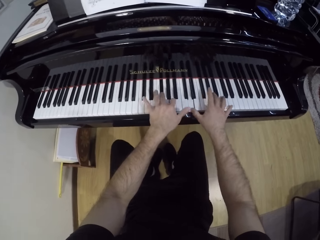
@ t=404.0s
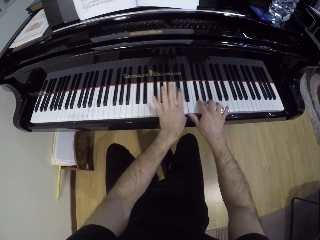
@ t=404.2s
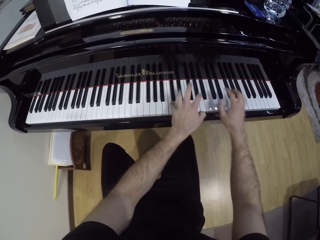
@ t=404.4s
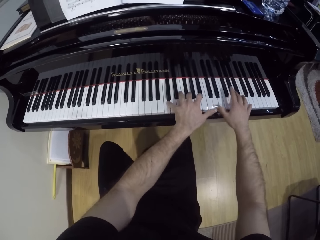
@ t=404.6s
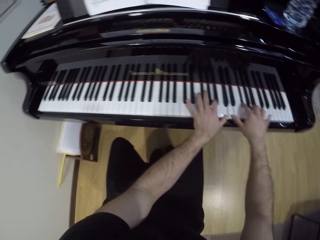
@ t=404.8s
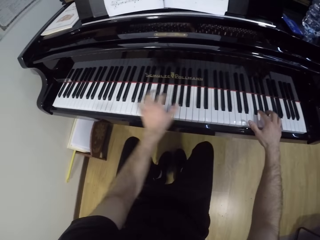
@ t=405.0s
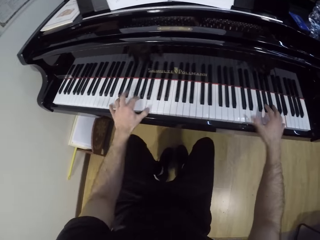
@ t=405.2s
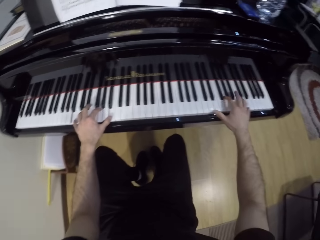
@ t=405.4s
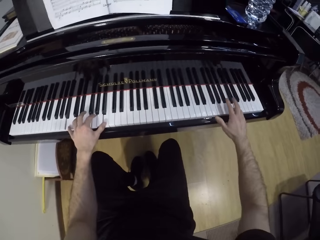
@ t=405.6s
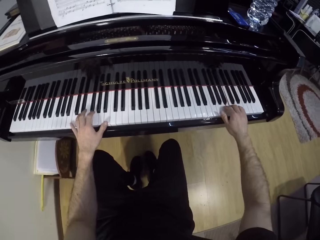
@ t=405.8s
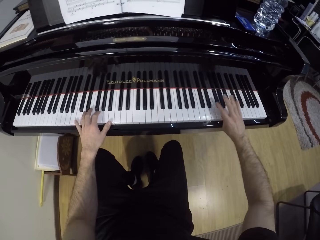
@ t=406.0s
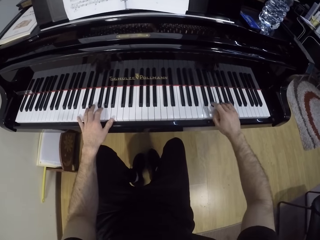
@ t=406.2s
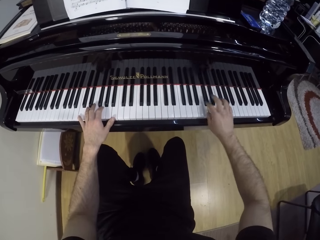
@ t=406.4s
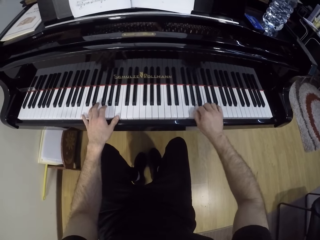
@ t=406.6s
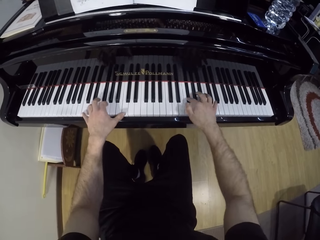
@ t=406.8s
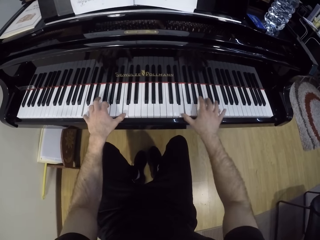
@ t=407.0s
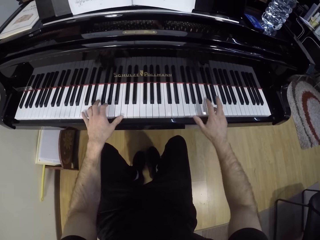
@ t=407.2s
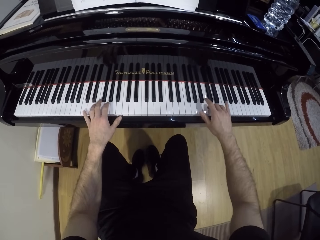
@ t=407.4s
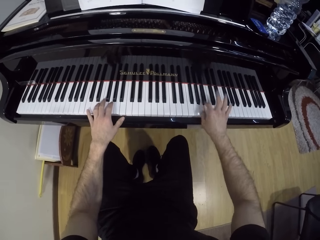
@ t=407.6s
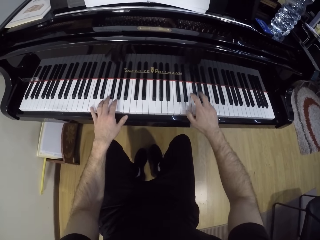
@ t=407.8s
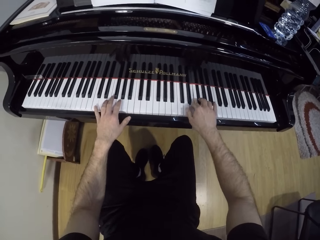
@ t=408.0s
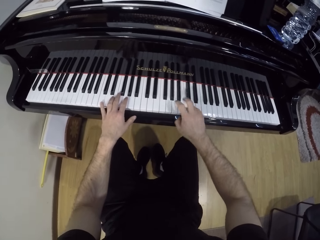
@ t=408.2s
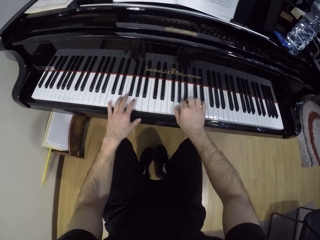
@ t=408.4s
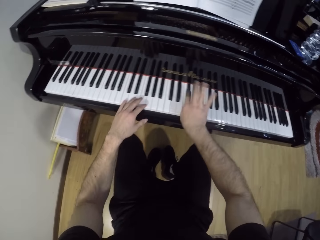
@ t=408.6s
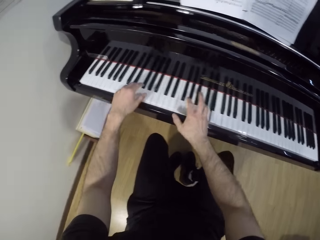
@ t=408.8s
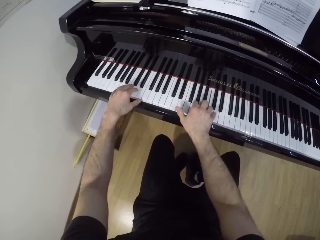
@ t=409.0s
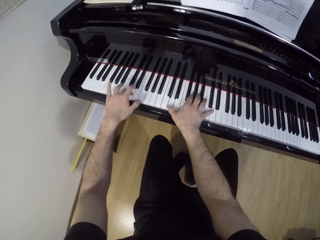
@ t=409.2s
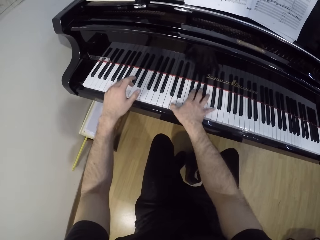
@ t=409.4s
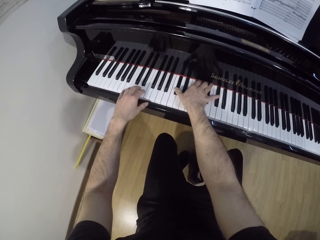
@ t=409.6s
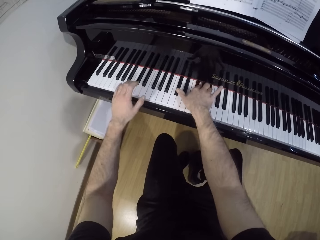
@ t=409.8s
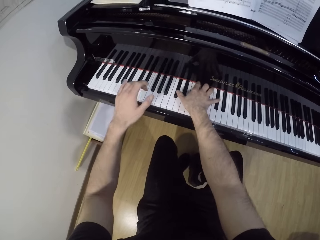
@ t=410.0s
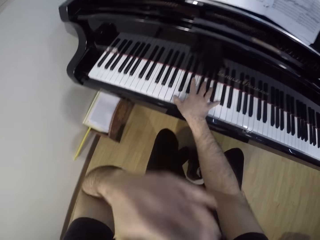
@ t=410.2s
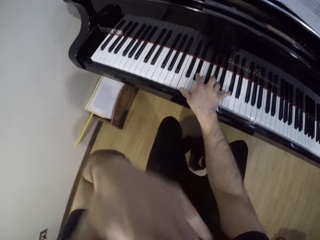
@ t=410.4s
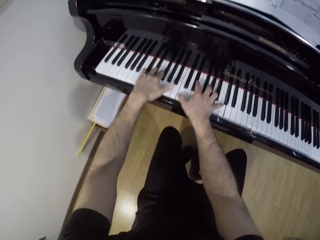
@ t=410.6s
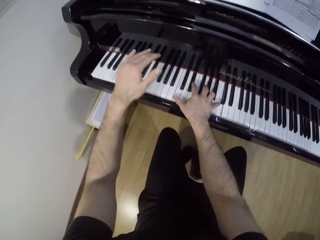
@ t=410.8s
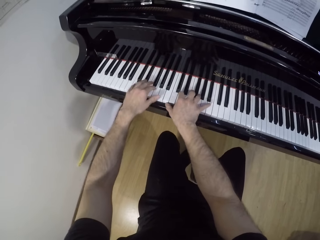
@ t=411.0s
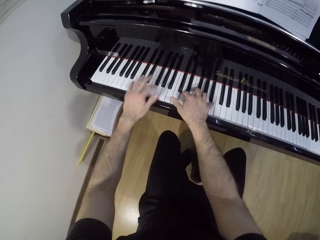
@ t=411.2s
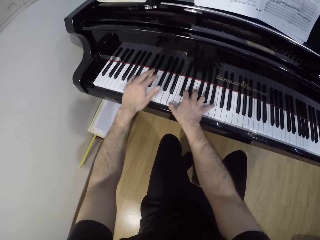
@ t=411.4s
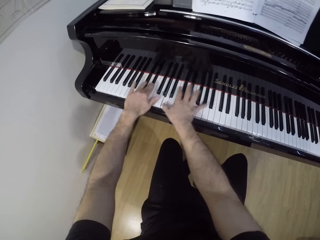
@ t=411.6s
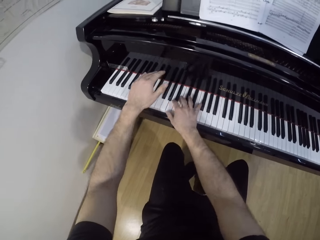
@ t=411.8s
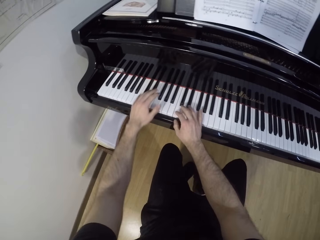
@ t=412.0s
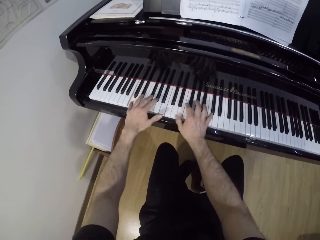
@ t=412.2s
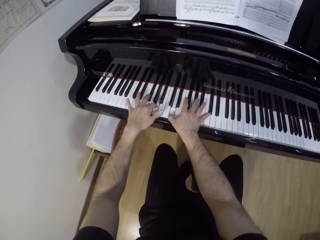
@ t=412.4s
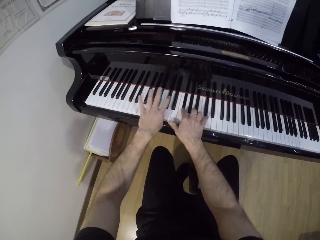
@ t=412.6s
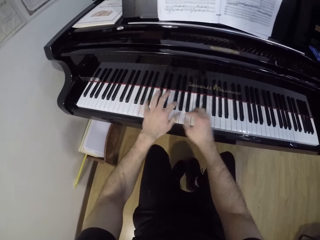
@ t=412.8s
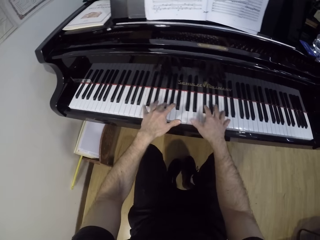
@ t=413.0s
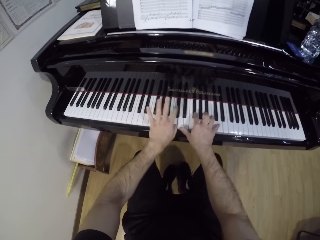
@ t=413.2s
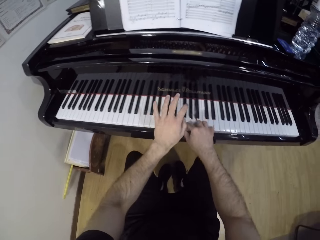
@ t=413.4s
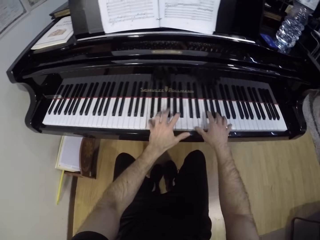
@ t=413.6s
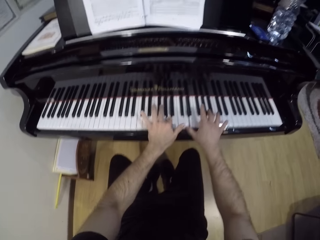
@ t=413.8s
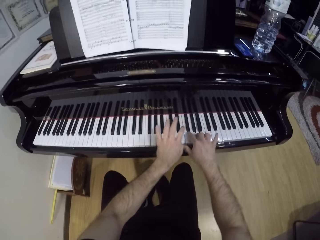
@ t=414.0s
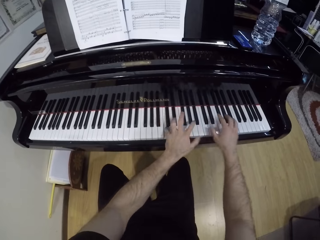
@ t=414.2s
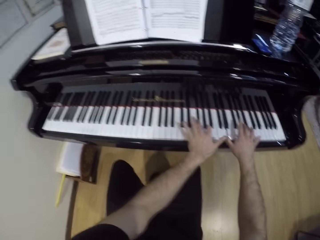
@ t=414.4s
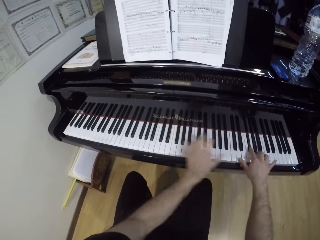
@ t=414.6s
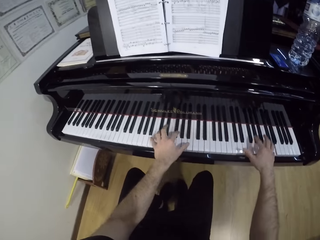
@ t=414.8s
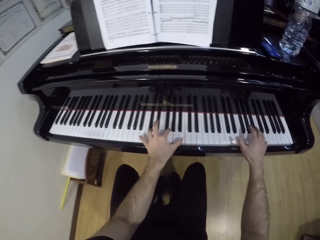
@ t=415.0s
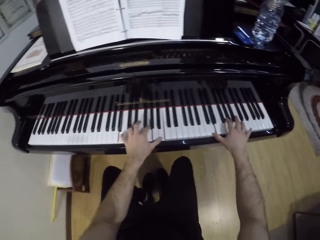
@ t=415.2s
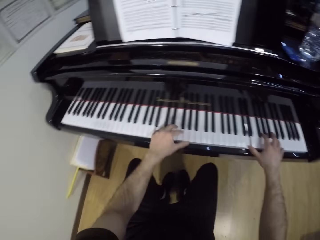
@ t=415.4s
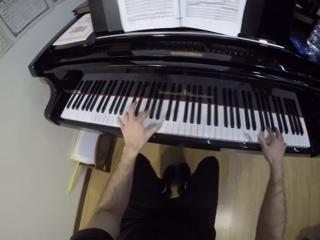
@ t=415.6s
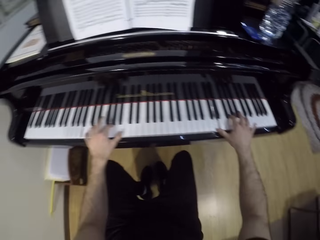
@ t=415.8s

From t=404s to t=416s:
The camera wearer plays the piano with his right hand. He cleans his mouth with his left hand. He plays the piano with both hands.

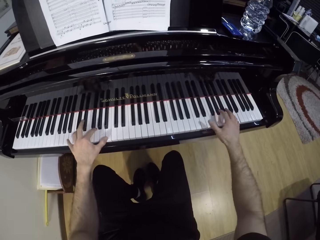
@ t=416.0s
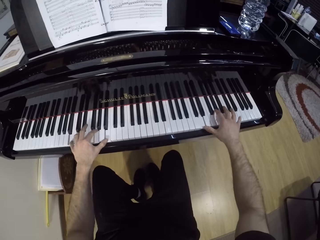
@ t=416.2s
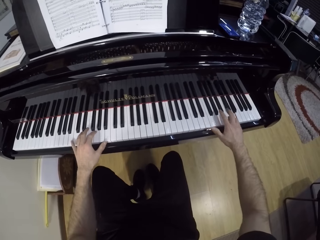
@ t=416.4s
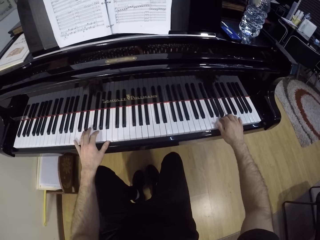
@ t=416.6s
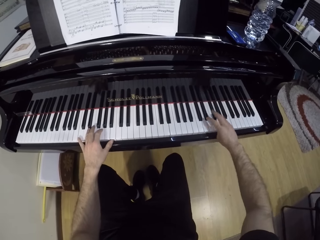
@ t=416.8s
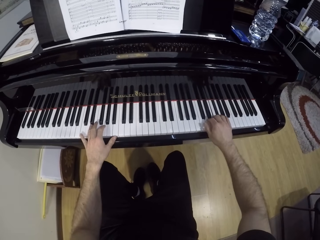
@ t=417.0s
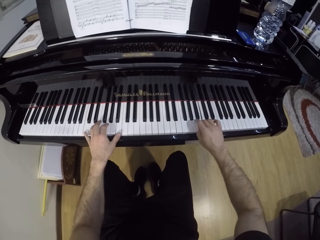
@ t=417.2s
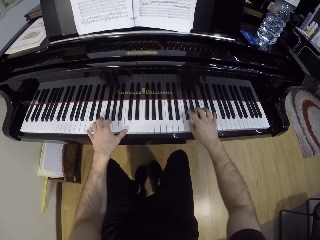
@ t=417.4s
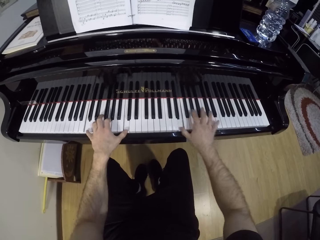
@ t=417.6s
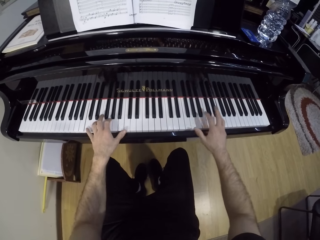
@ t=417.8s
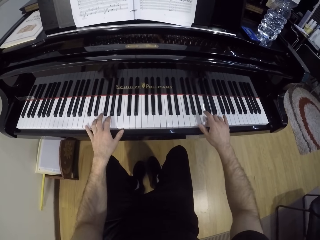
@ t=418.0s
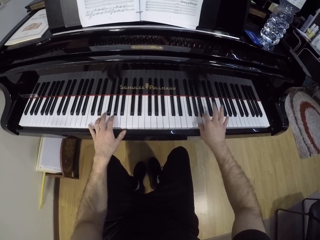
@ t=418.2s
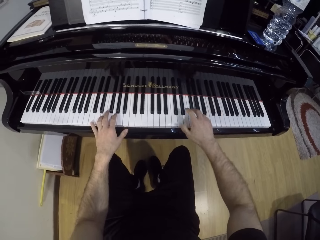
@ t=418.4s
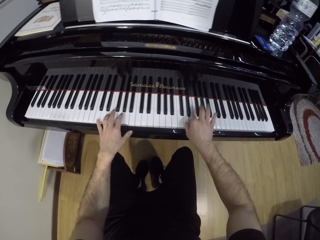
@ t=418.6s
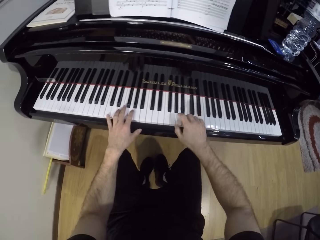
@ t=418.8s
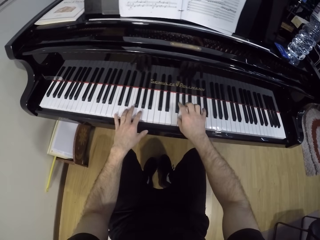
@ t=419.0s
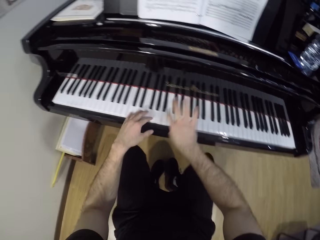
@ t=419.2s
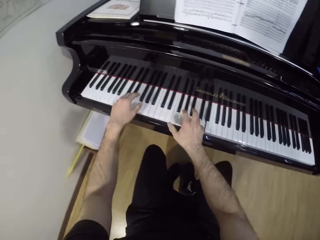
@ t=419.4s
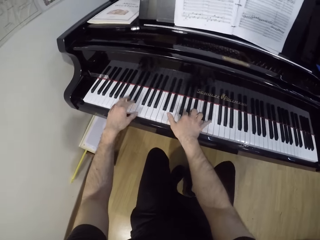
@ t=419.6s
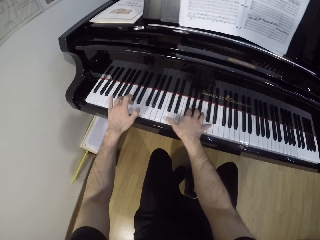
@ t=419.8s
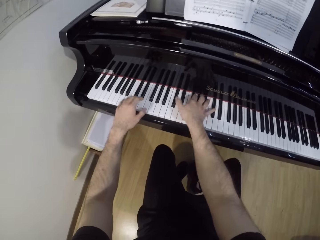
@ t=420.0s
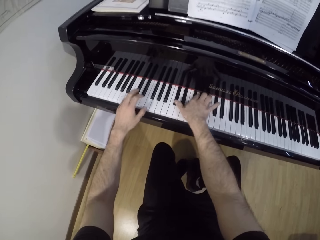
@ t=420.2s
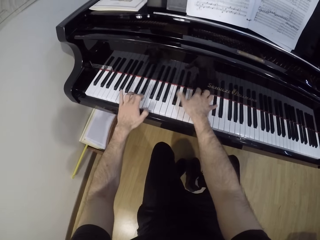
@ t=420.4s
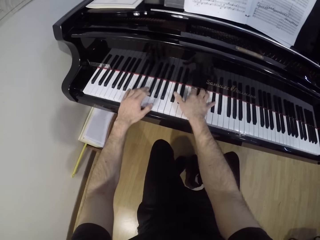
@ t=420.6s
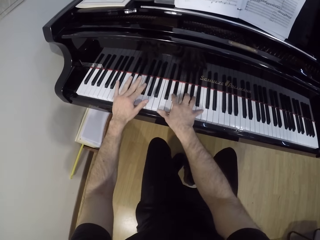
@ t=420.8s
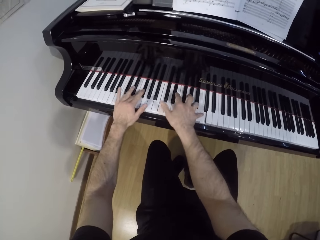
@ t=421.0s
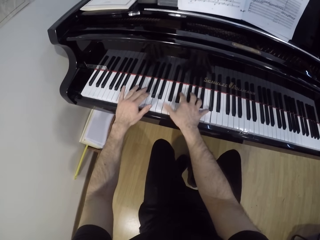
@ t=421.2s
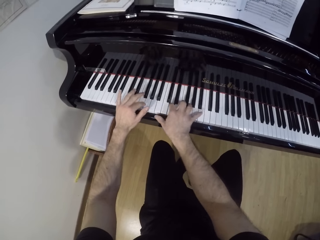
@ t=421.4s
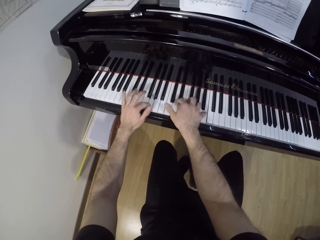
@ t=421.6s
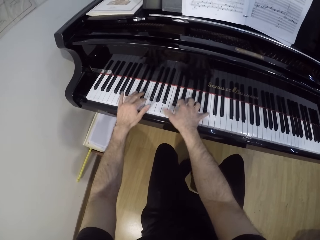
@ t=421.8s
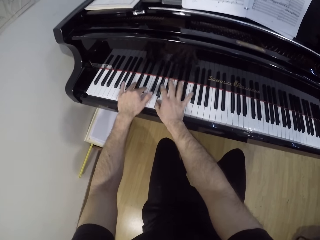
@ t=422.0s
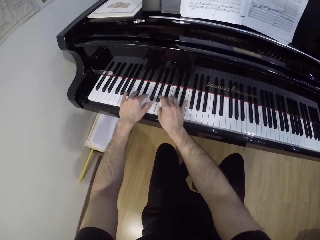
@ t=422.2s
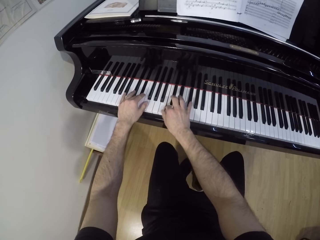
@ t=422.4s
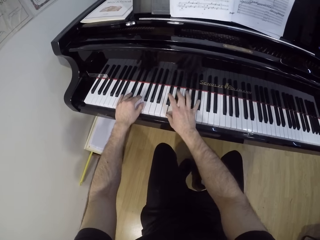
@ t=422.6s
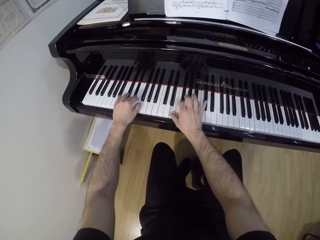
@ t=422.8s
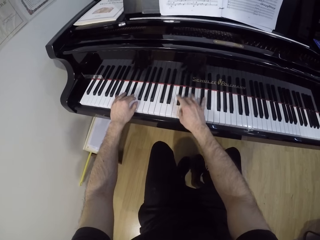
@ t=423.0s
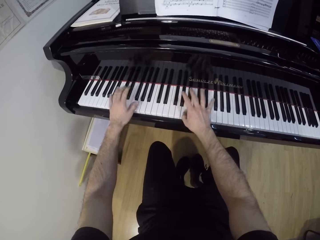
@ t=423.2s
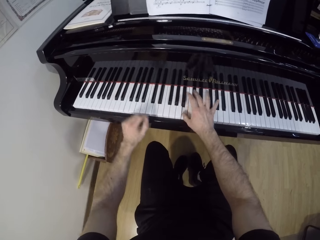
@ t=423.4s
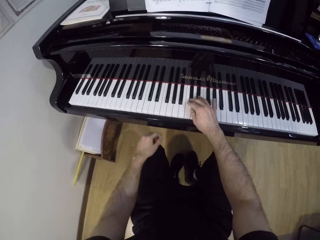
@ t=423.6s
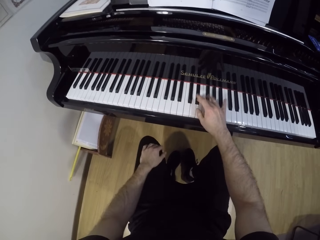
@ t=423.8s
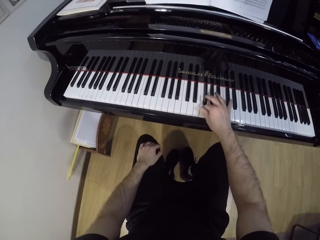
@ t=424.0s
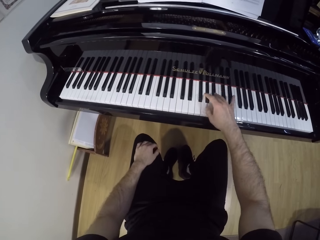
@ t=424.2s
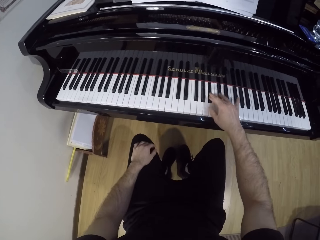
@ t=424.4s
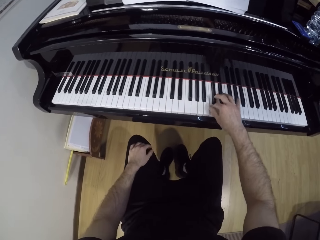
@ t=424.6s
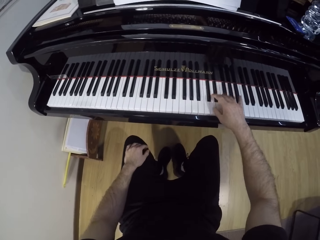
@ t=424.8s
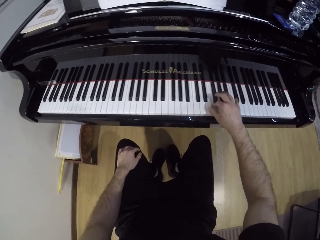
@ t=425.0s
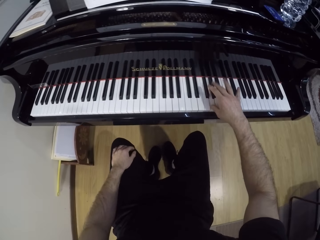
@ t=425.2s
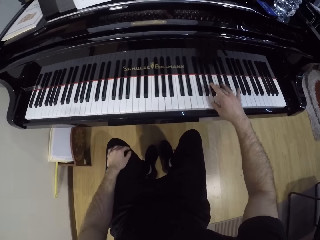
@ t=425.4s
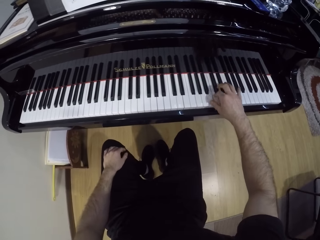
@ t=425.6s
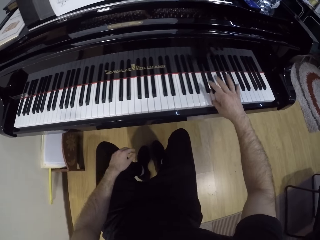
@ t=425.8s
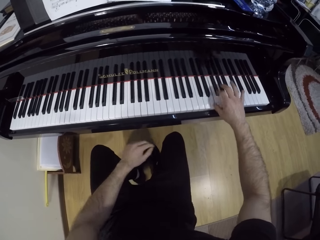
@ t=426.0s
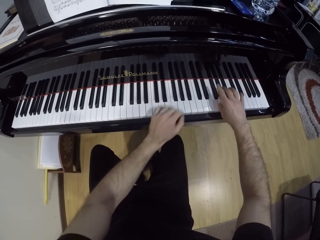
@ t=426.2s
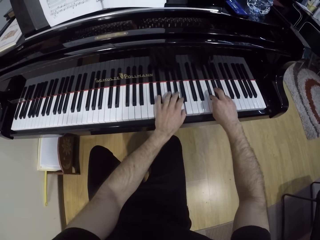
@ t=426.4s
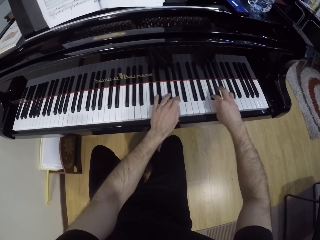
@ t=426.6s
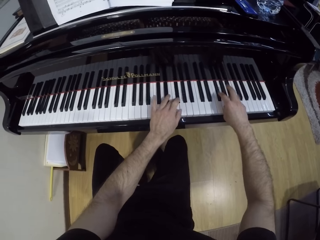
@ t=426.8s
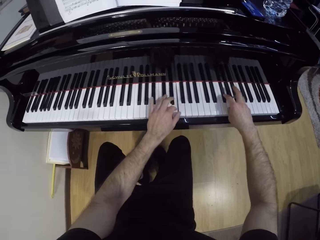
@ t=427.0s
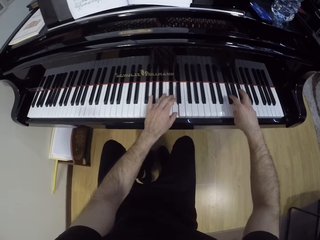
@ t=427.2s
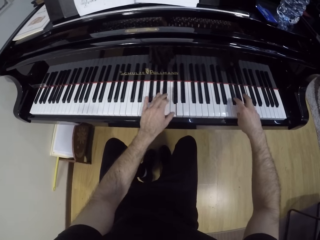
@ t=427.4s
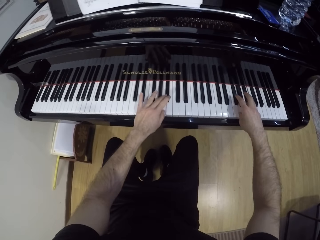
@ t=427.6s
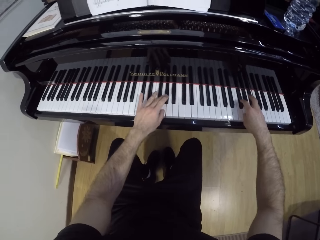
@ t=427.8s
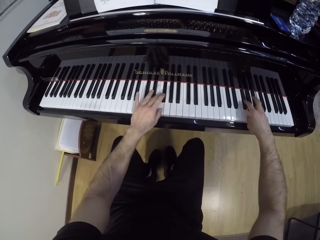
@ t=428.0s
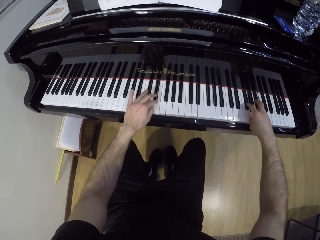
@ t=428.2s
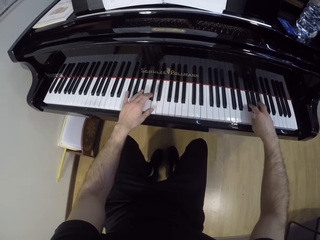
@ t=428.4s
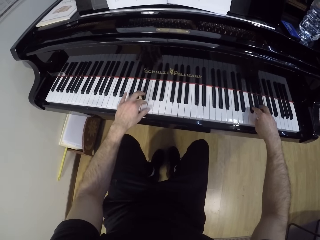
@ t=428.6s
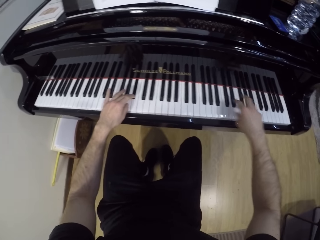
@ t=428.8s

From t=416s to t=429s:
The camera wearer plays the piano with his right hand. He plays the piano with both hands.
